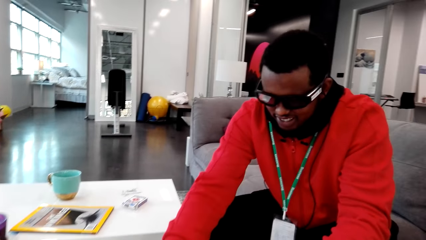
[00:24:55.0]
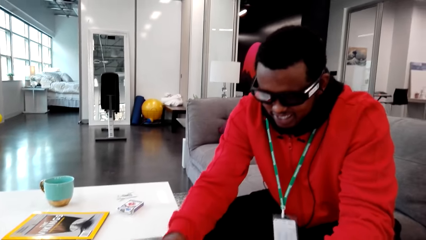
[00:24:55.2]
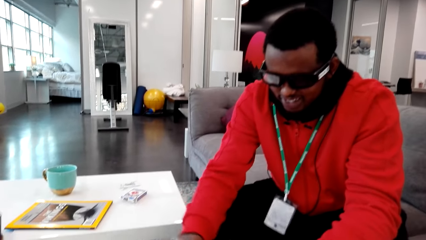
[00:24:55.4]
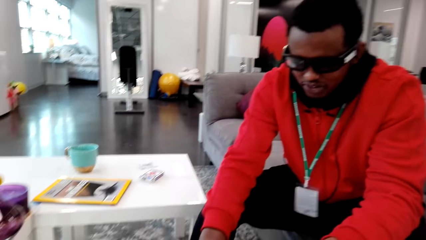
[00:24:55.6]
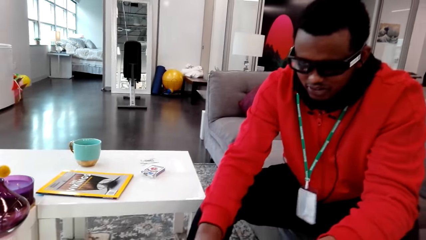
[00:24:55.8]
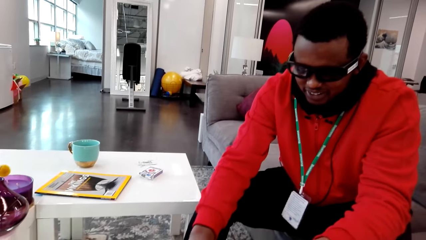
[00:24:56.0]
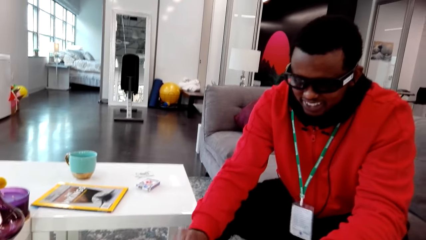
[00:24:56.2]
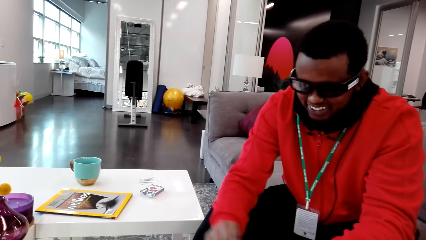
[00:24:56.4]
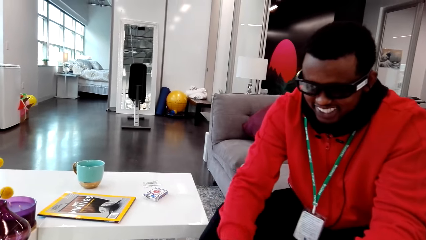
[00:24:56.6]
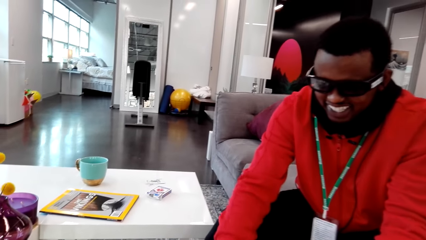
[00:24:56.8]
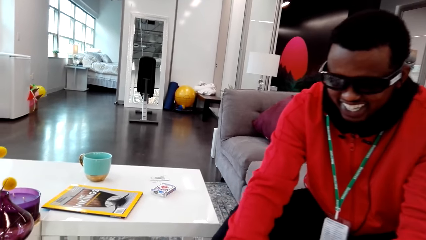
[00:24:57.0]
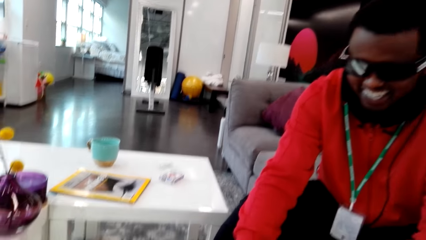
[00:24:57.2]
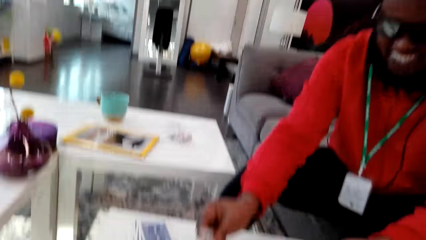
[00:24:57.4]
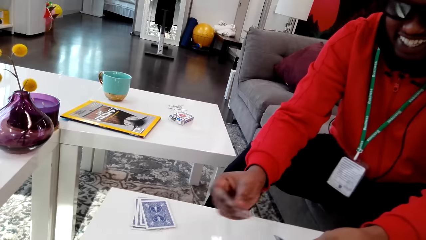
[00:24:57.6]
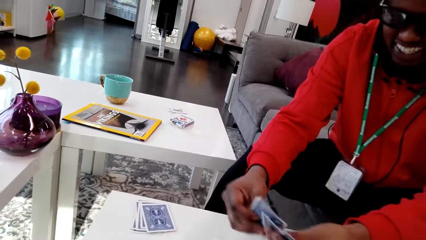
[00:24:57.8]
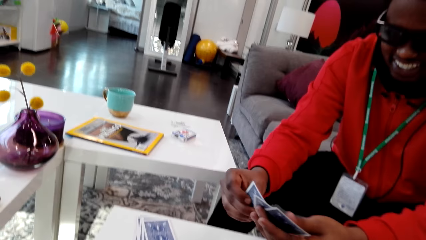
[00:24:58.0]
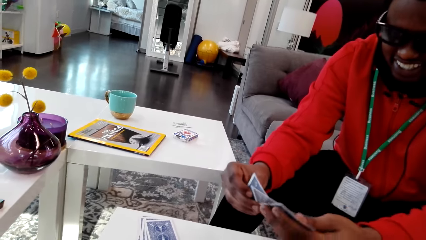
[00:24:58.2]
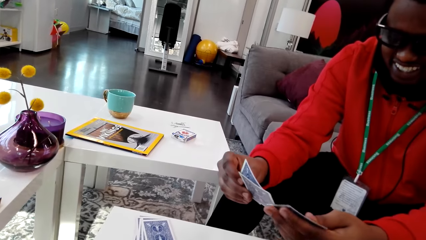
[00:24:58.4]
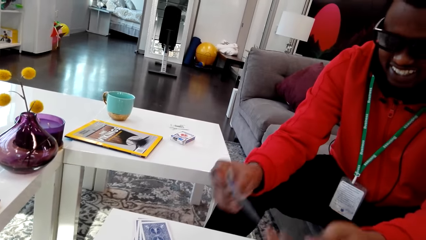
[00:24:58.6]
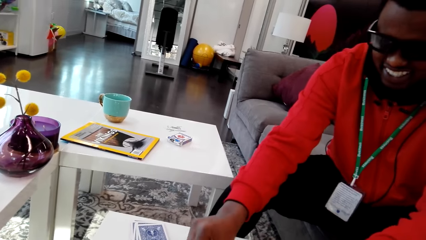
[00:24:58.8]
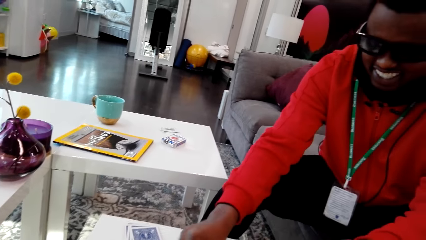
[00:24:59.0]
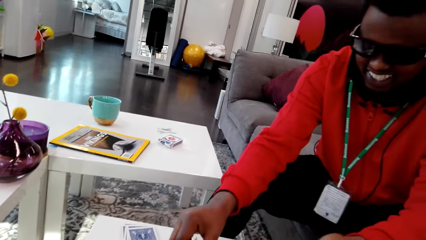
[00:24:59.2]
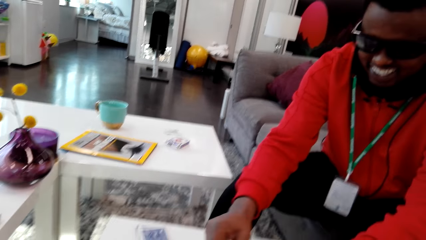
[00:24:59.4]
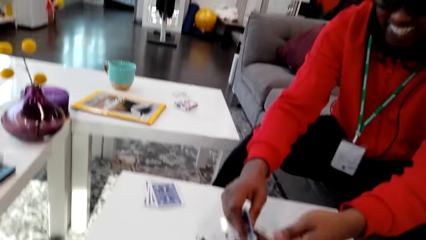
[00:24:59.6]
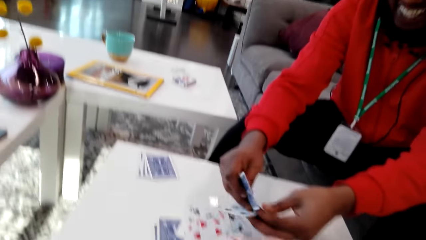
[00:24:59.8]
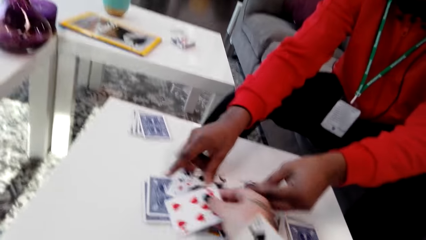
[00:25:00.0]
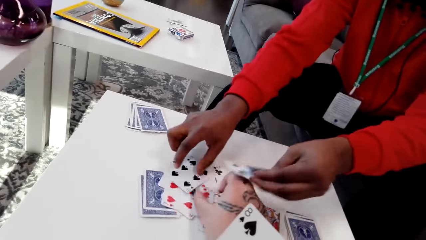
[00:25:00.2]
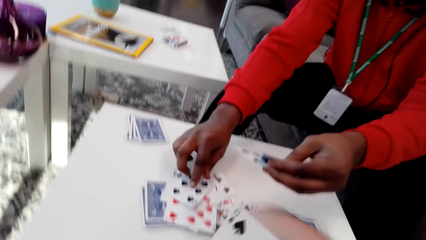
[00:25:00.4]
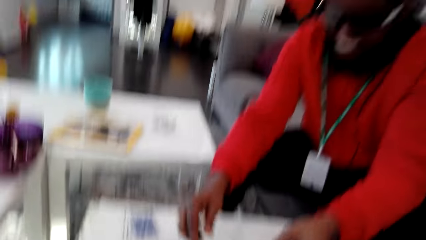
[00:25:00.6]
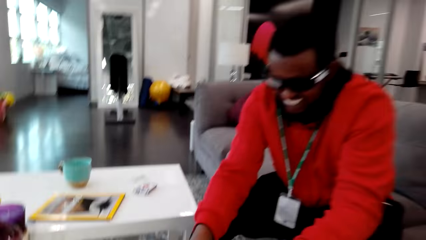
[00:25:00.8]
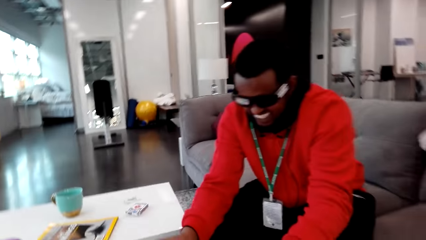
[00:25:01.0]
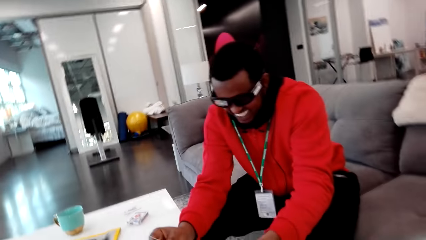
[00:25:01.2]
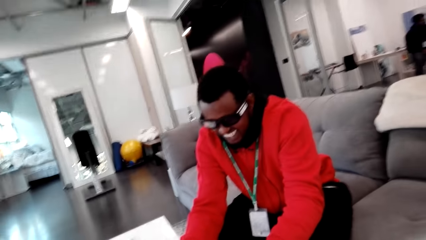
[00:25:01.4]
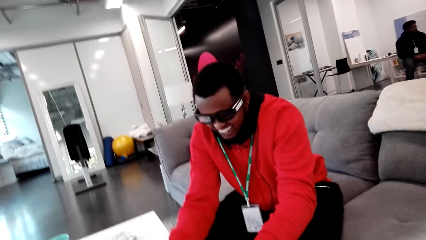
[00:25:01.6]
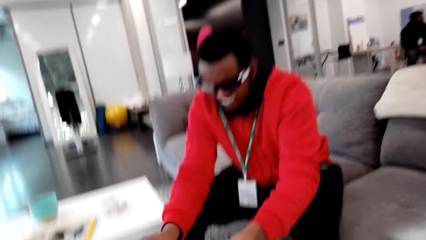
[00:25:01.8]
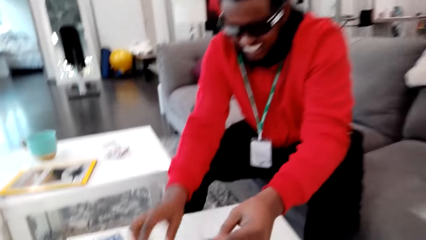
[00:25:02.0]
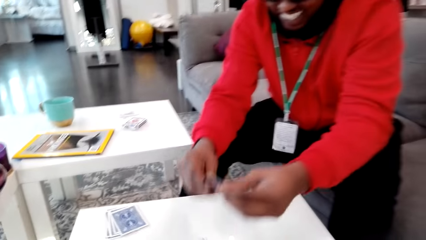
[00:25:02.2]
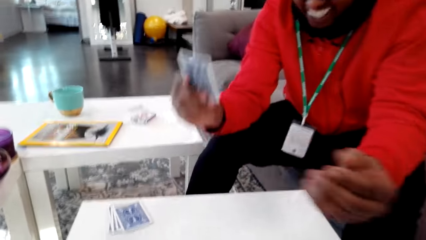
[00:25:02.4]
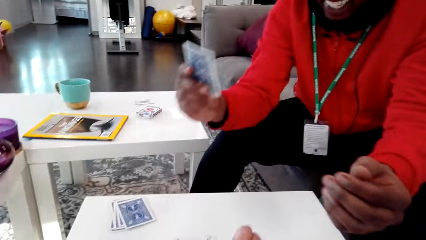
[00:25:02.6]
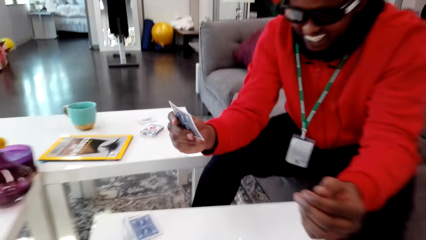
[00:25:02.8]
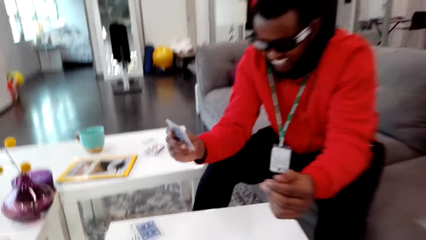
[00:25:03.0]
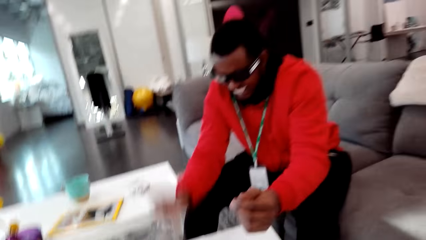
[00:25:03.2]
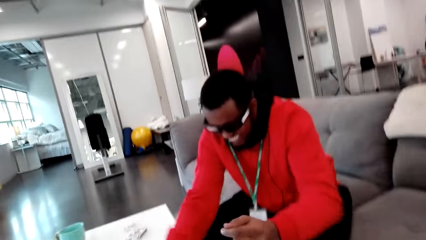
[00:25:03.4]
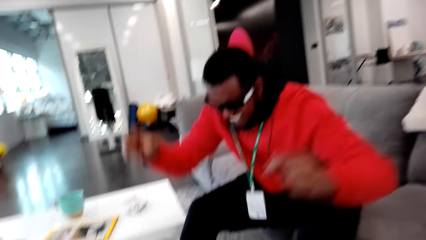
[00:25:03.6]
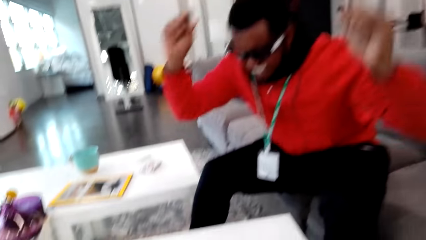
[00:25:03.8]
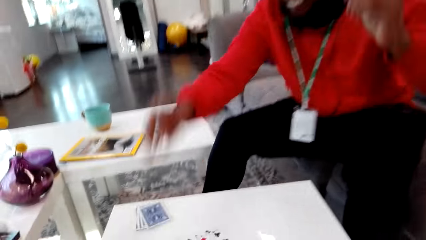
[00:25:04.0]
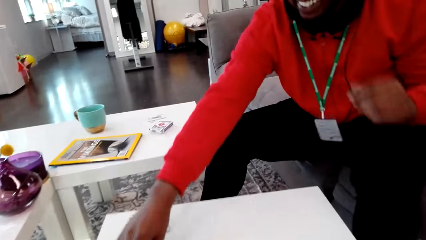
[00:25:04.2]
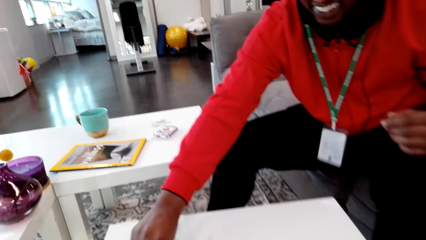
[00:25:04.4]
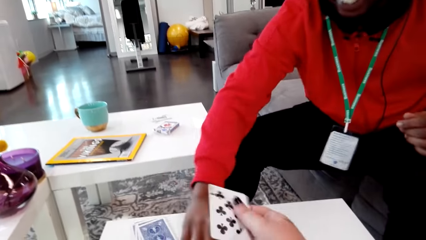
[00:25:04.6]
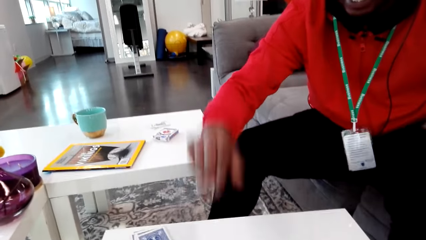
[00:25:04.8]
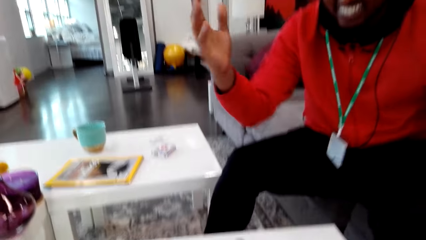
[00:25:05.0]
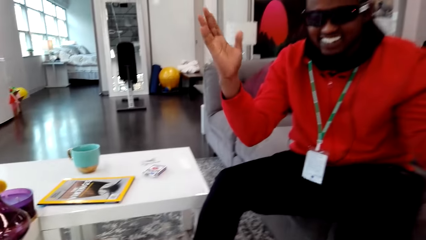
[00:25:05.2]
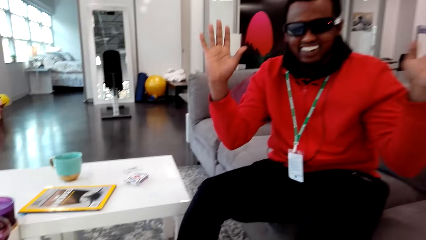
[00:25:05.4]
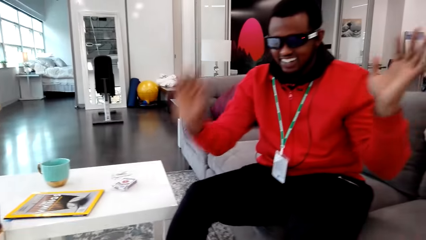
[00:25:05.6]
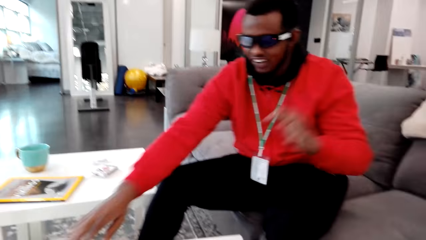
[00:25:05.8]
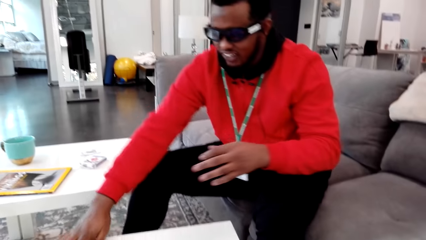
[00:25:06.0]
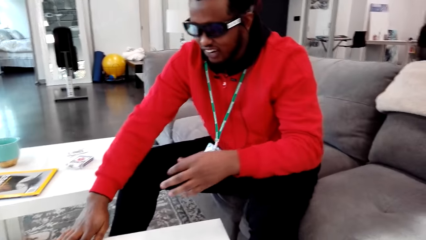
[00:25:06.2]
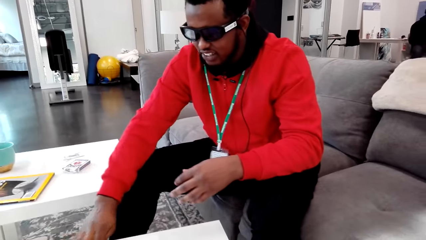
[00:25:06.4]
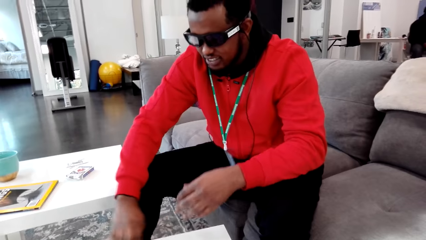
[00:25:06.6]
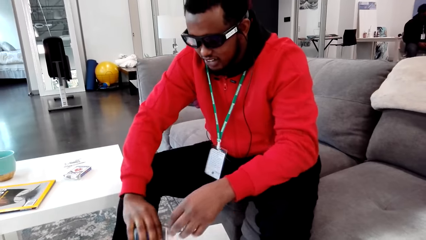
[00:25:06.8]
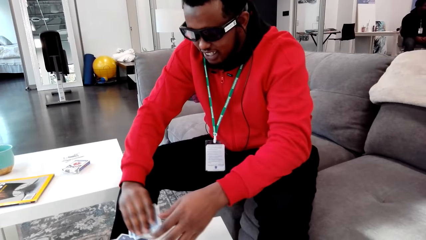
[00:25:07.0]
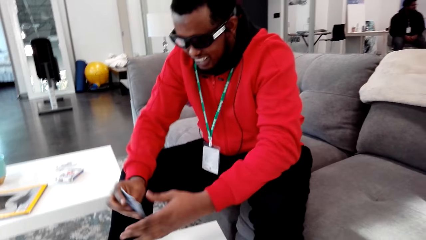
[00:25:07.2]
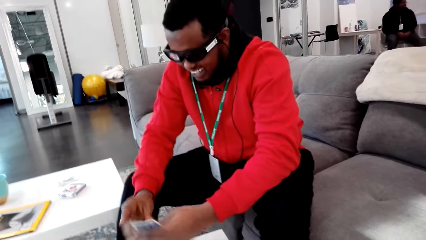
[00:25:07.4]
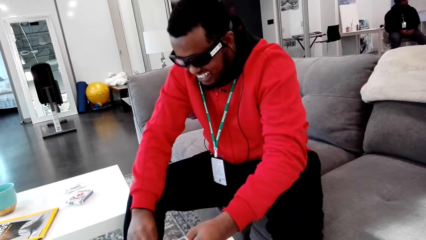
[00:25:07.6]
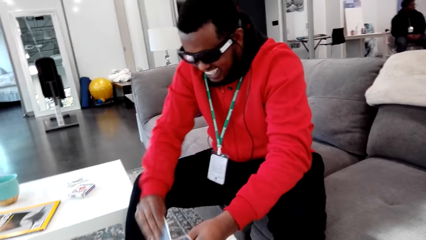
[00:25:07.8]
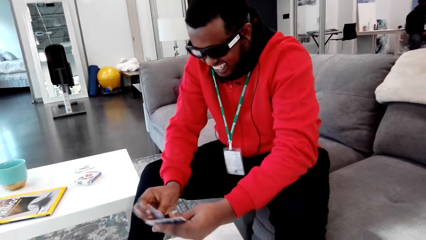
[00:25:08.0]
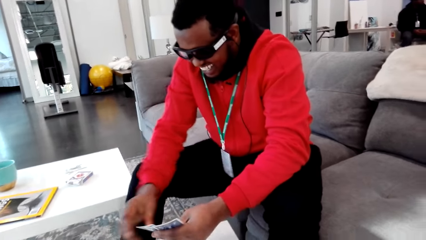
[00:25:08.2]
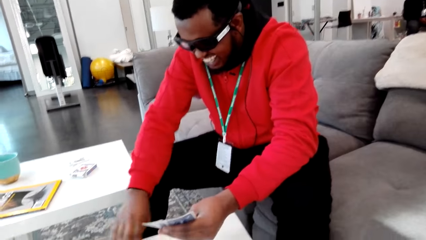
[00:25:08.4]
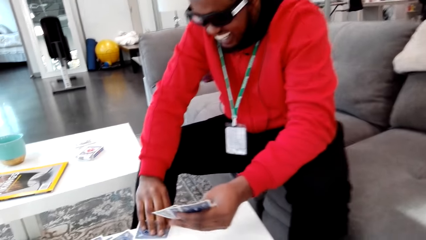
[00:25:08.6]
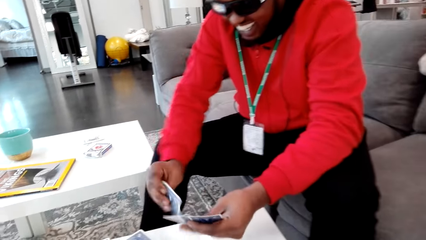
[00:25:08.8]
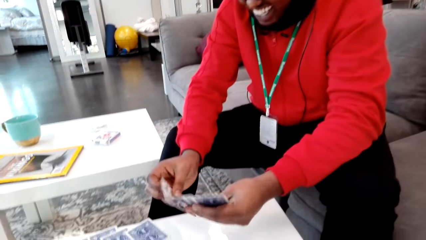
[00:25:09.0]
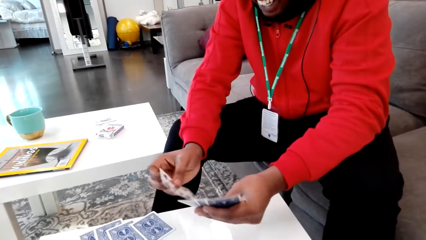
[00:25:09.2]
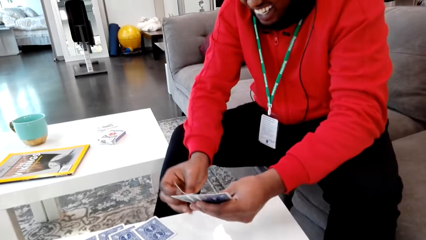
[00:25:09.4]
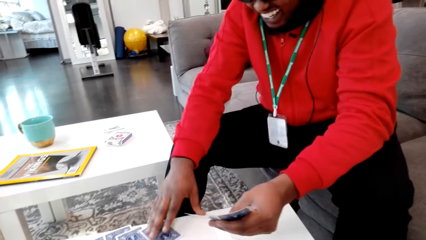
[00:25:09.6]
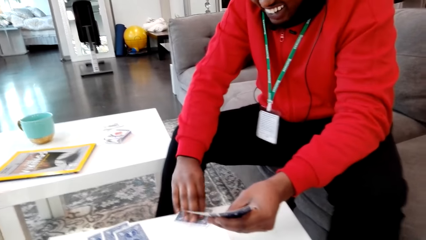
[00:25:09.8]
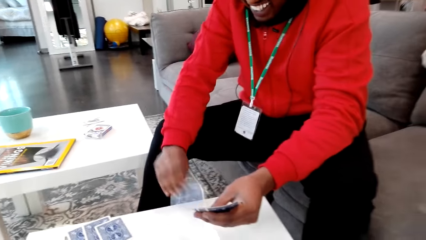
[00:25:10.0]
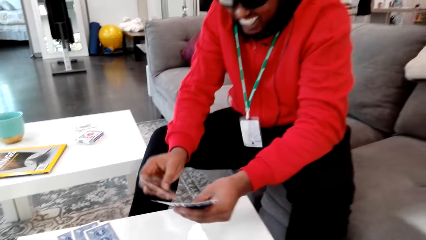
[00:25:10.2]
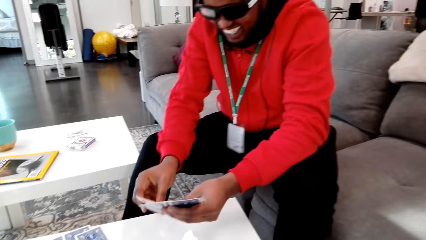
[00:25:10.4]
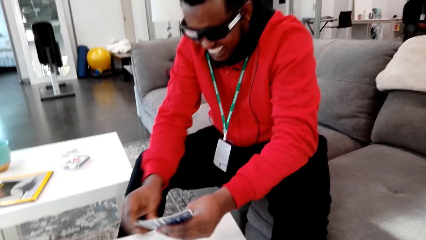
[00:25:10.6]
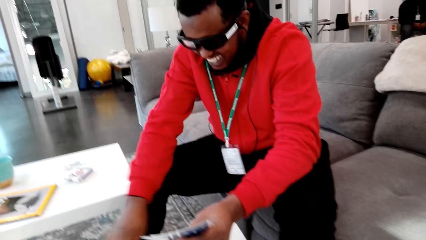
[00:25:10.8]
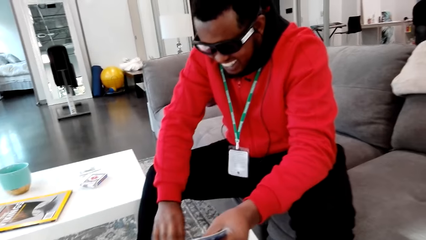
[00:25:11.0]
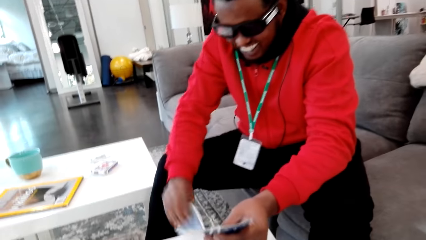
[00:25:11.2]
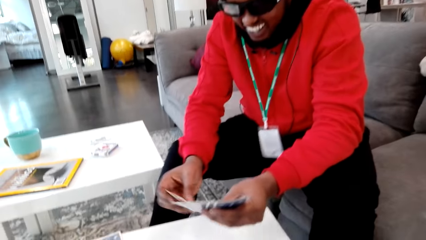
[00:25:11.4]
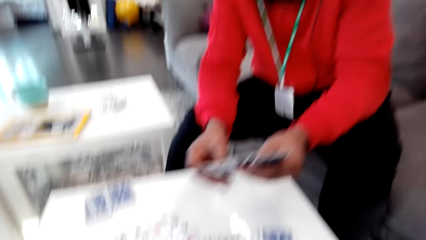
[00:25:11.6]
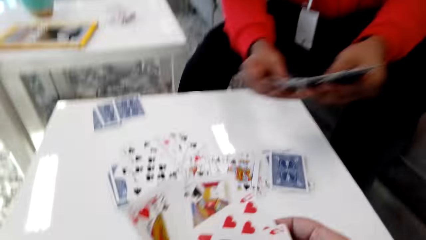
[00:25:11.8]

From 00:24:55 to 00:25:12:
A man picks a card. The camera wearer laughs. The man laughs. The man drops his cards. The camera wearer drops a card. The man raises his hands. The camera wearer talks. The man picks cards.
